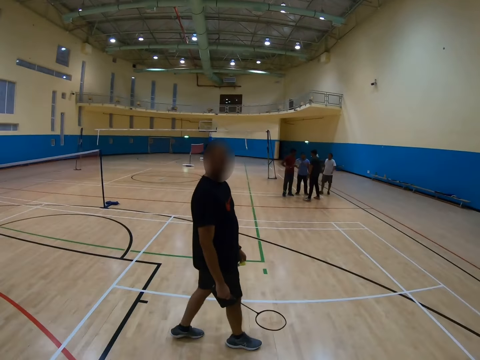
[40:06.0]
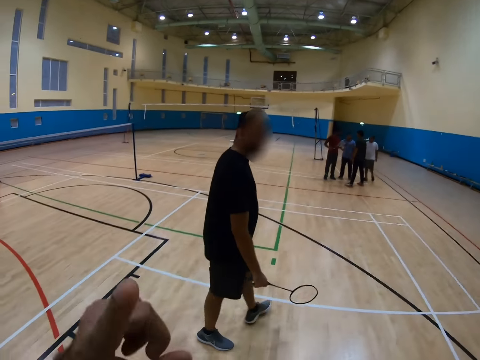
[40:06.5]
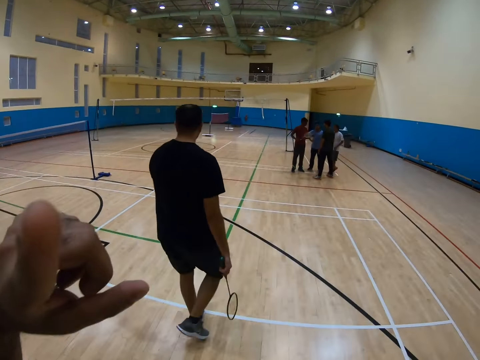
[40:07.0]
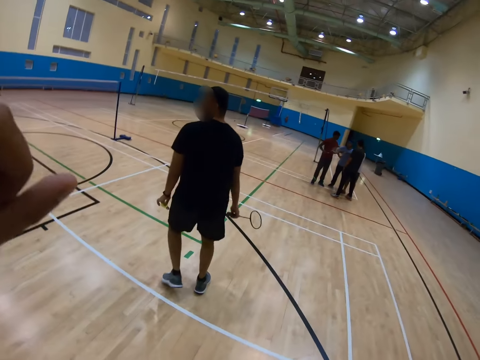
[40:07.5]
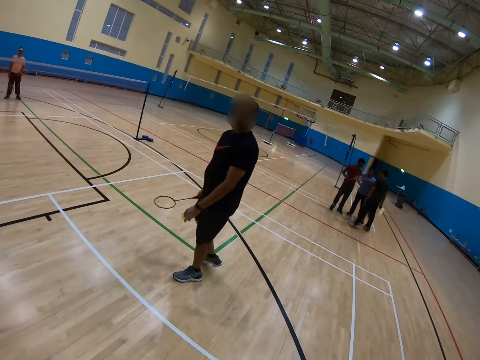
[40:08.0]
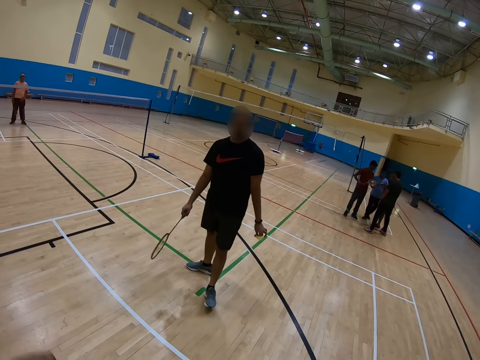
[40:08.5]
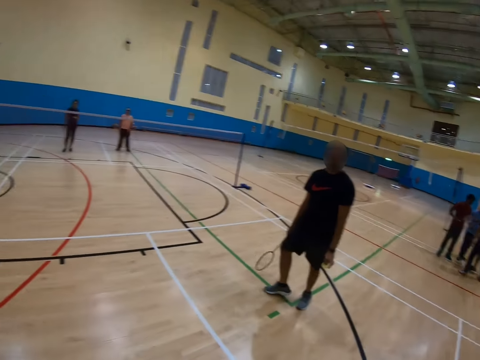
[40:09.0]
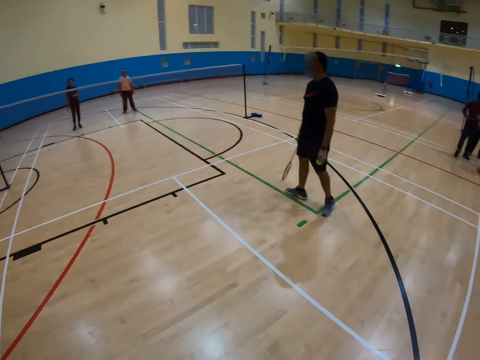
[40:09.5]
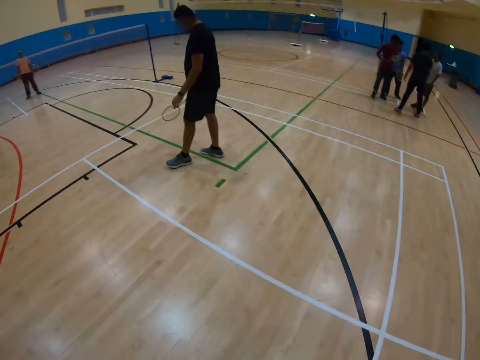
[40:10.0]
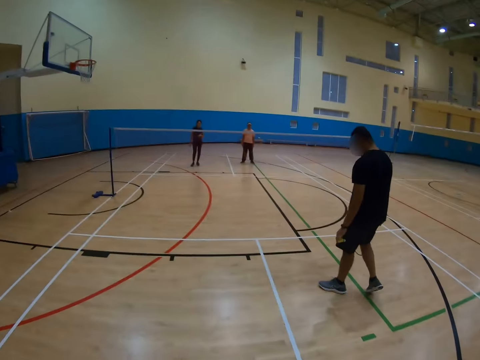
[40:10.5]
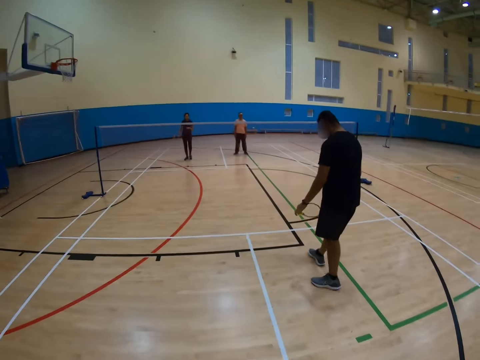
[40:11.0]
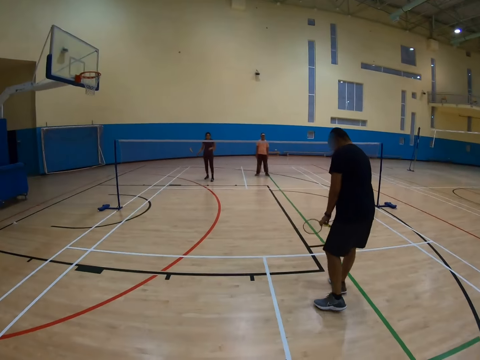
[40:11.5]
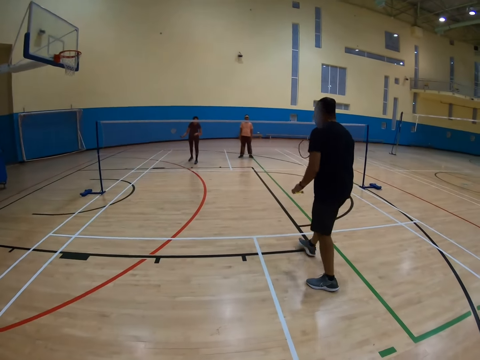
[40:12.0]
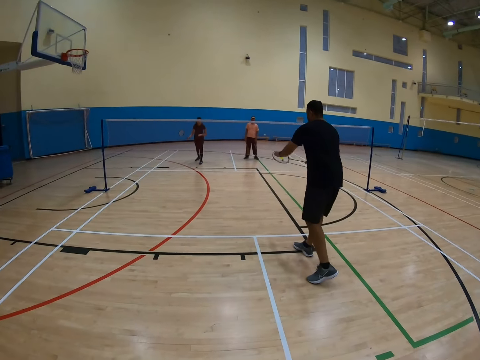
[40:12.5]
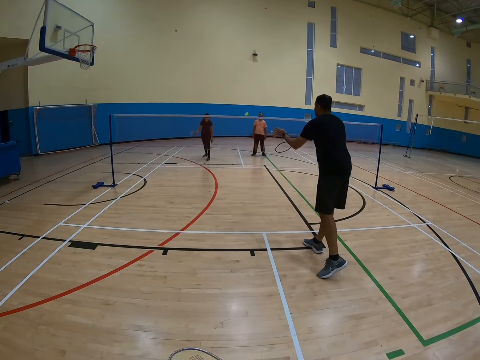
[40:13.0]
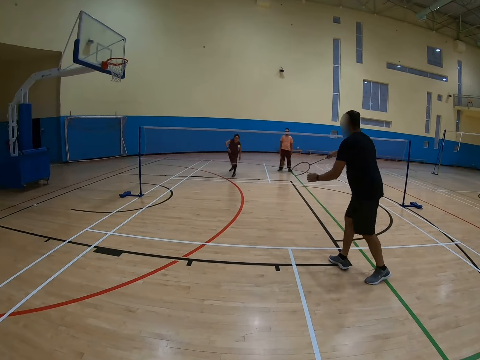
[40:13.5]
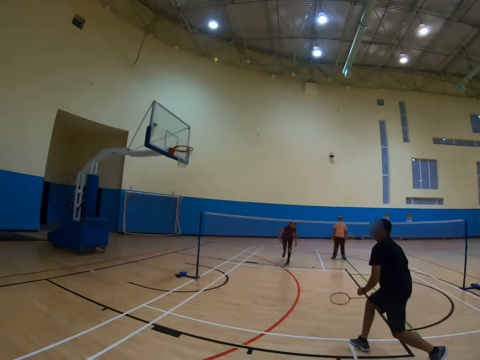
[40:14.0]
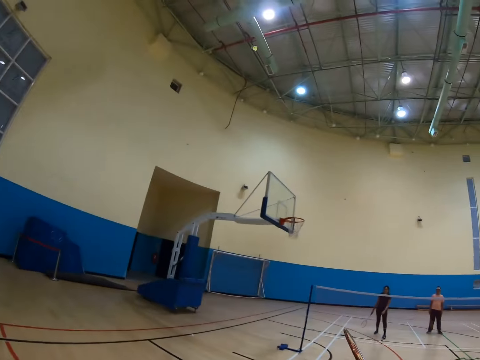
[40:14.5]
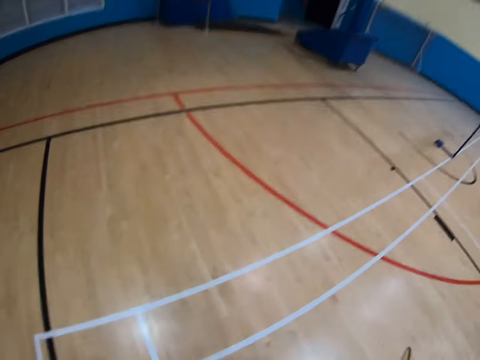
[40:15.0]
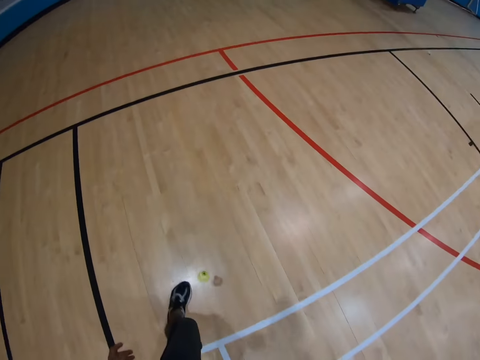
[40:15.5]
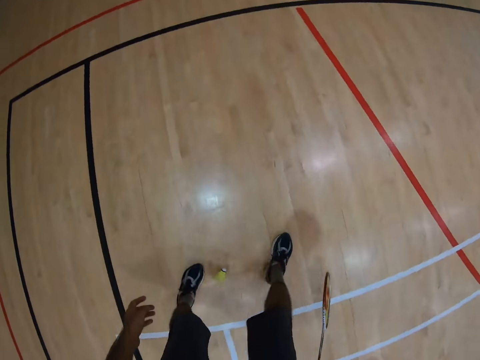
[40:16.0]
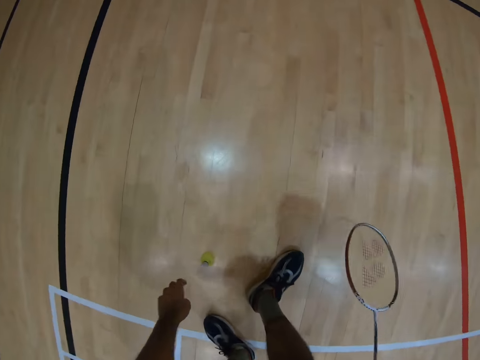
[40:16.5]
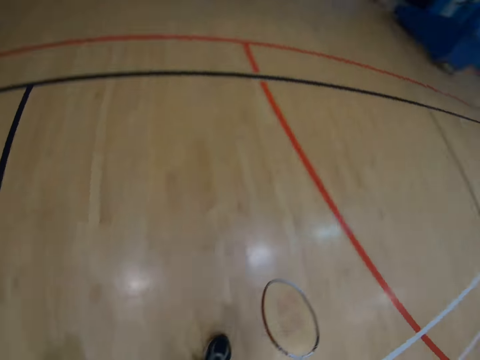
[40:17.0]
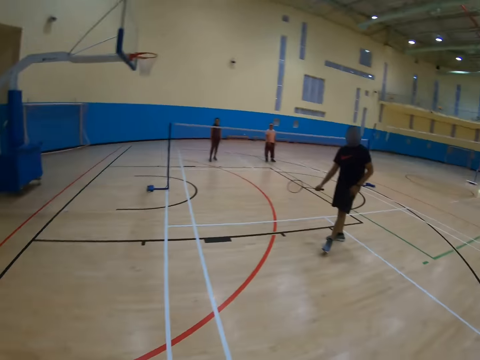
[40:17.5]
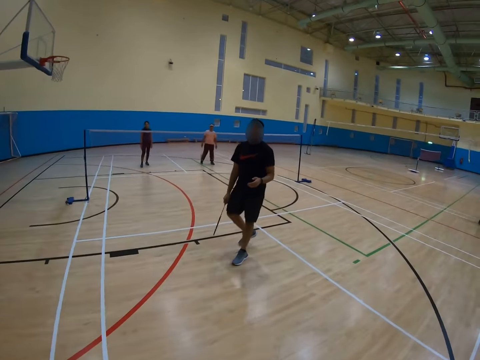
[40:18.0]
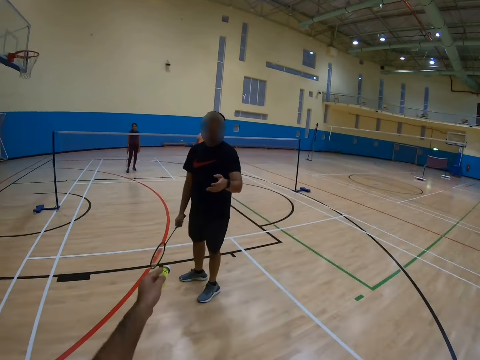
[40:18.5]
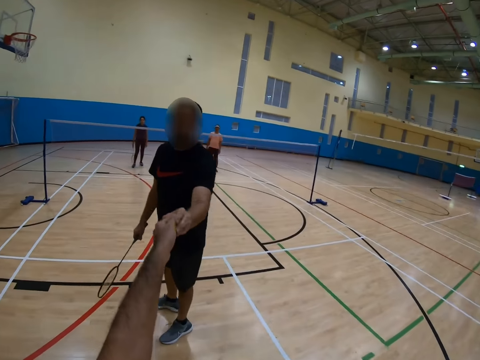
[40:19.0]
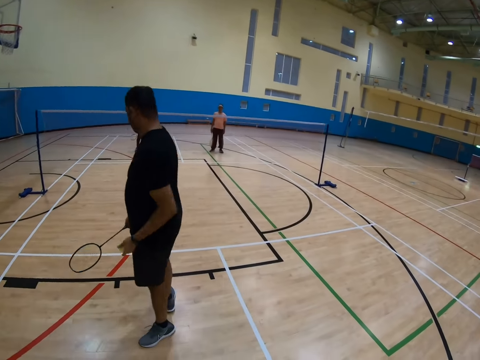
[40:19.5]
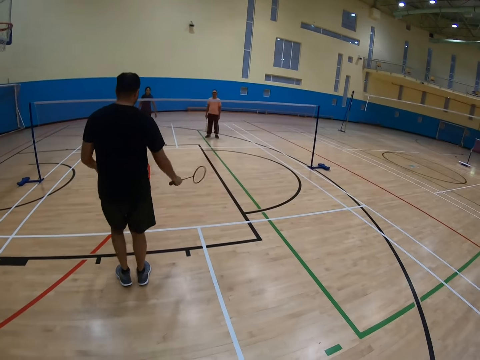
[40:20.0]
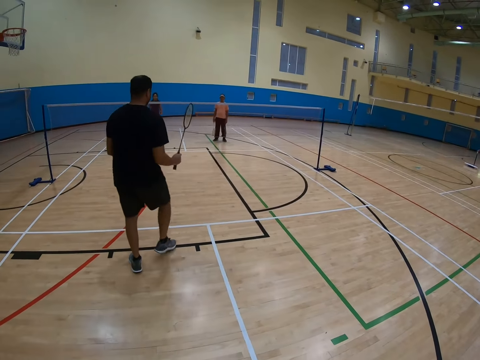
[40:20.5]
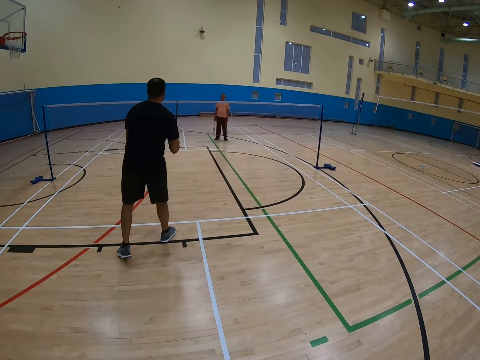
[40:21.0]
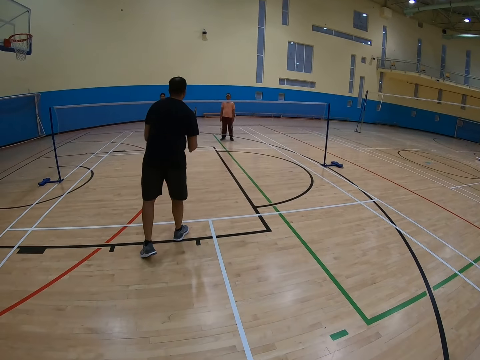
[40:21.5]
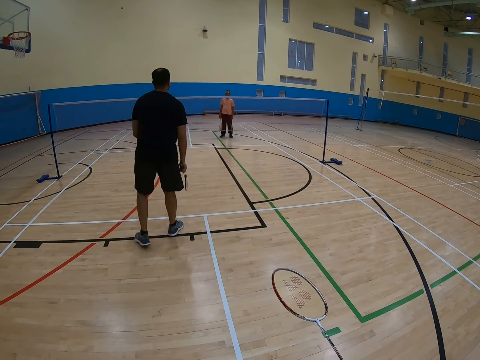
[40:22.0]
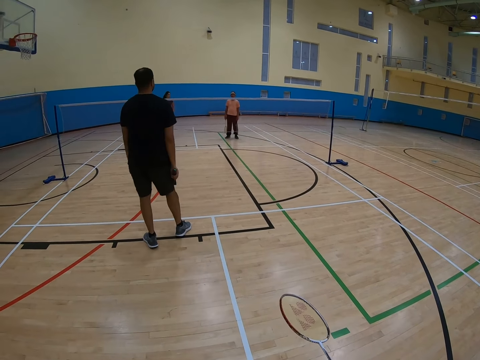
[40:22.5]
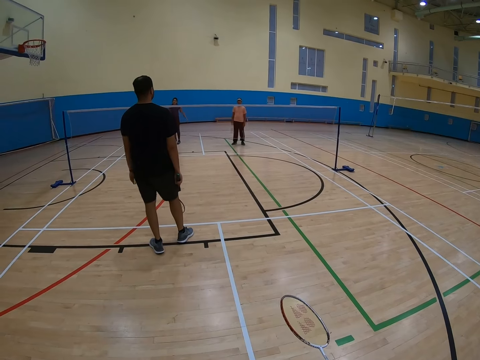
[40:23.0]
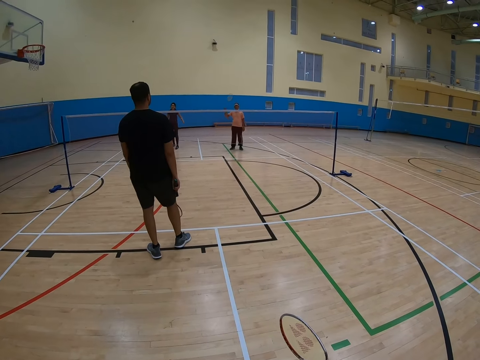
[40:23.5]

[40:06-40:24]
The camera wearer points up. A man throws the shuttlecock. A woman throws the shuttlecock. The camera wearer picks up the shuttlecock. They give the shuttlecock to the man. The man takes the shuttlecock from another man.

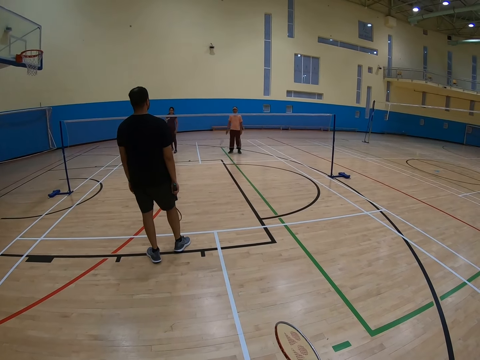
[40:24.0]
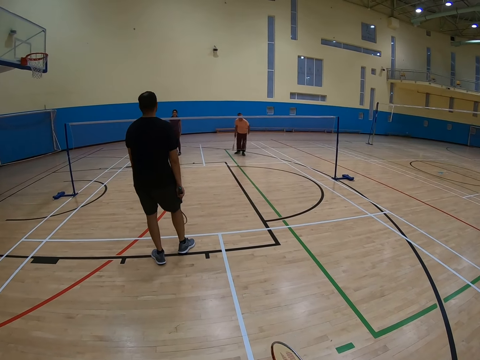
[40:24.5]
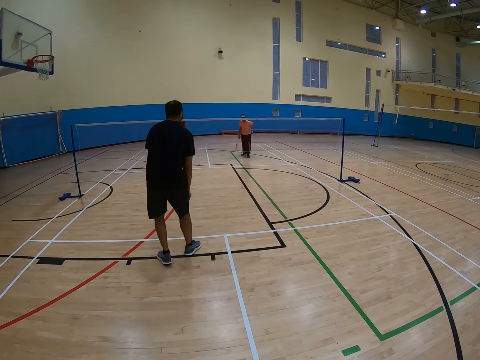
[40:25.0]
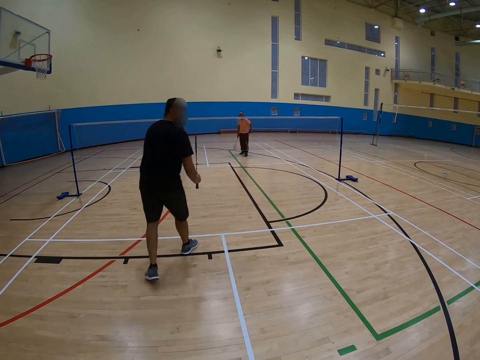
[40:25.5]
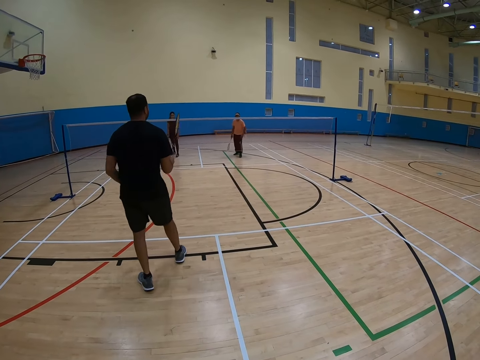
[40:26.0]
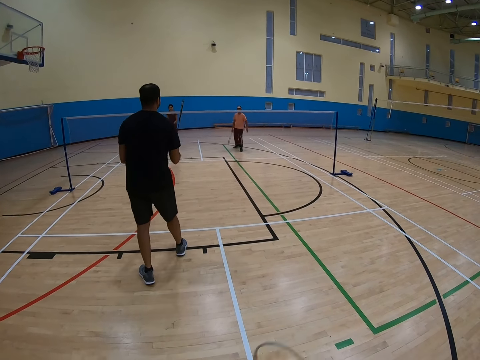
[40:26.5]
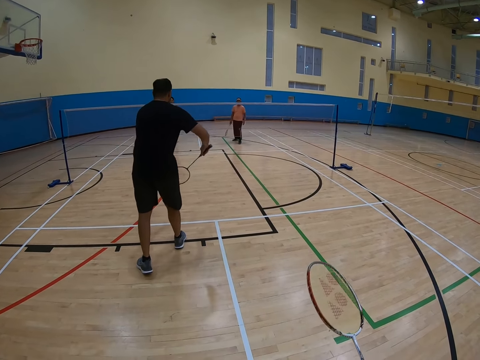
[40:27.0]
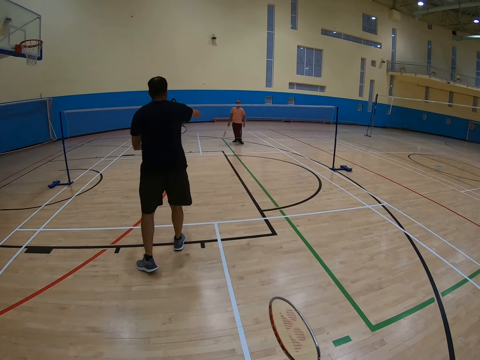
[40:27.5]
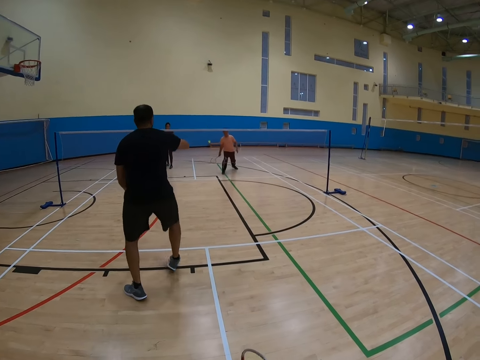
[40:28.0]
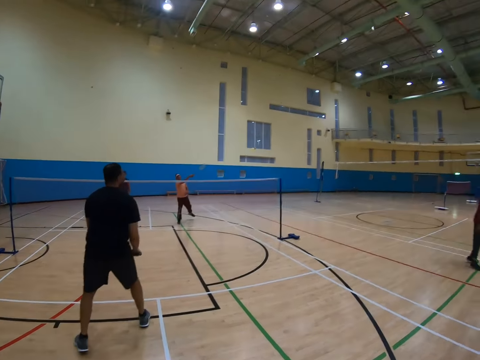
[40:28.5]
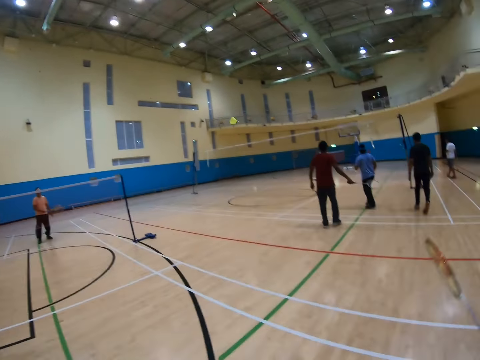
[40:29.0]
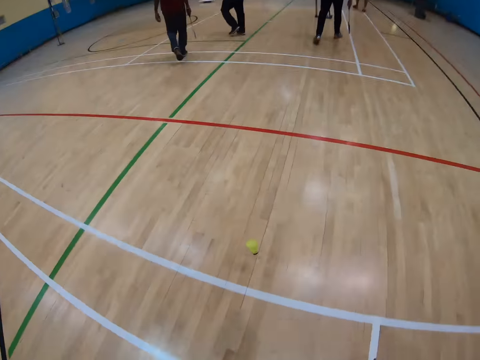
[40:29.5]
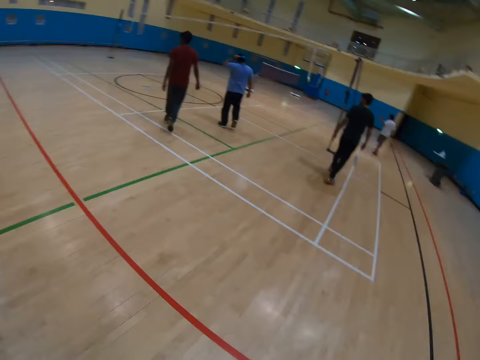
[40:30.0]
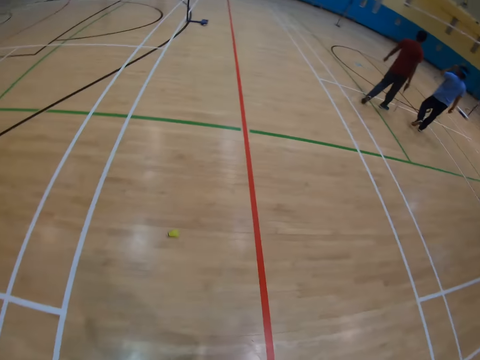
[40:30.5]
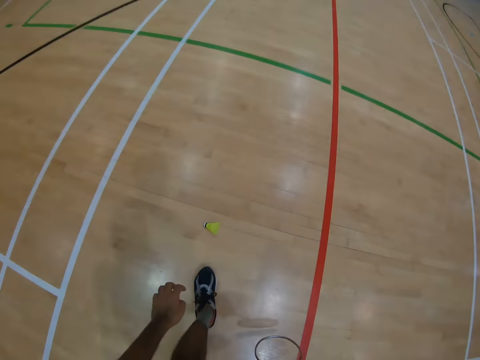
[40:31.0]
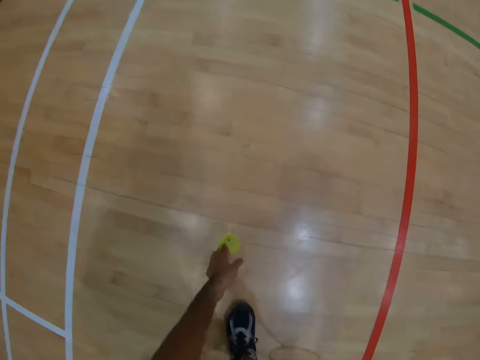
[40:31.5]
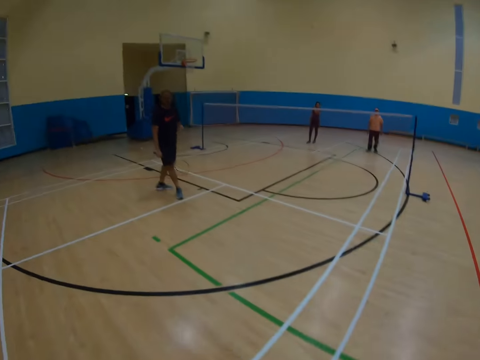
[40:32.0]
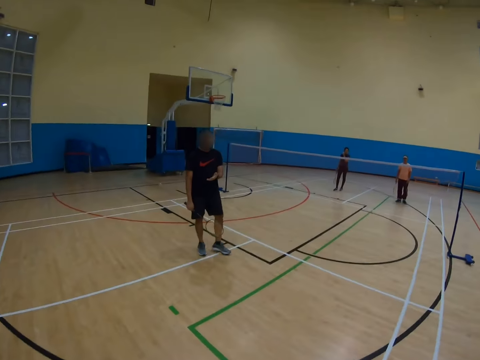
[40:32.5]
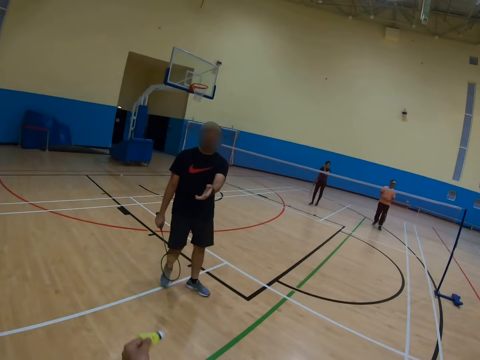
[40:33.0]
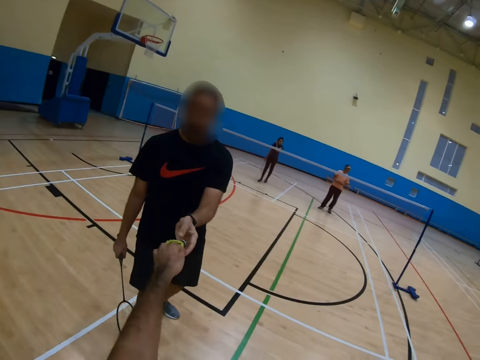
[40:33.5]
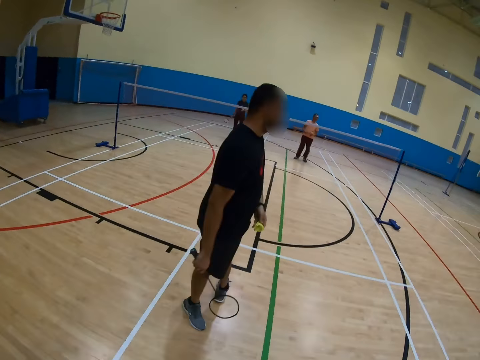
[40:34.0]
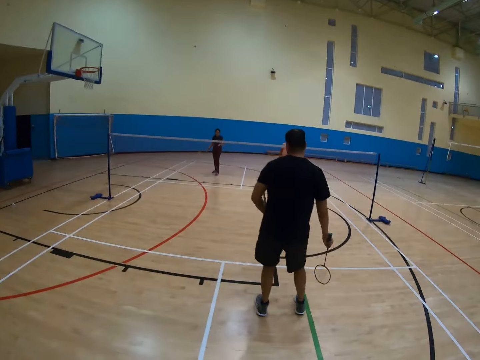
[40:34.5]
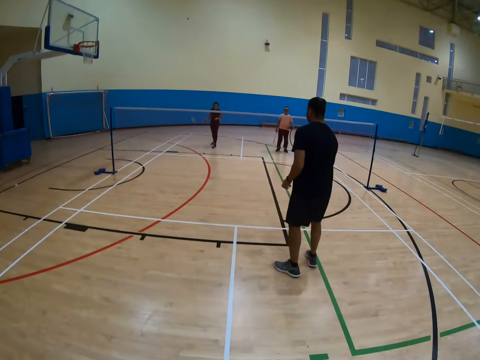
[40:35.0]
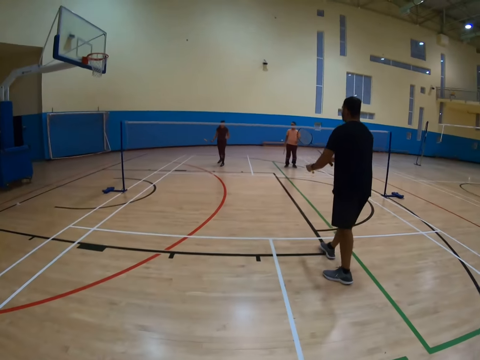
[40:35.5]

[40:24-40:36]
A man throws the shuttlecock. Another man throws the shuttlecock. The camera wearer picks up the shuttlecock. The first man takes the shuttlecock from another man.
